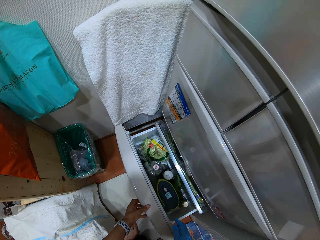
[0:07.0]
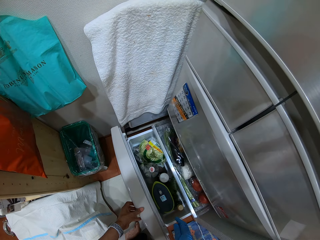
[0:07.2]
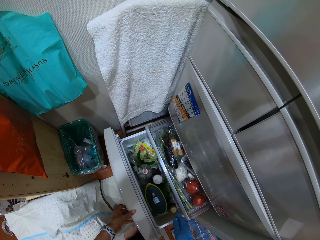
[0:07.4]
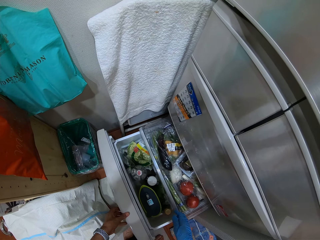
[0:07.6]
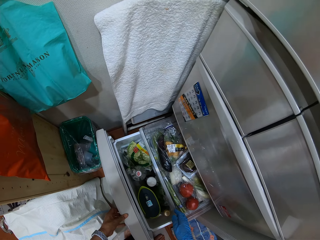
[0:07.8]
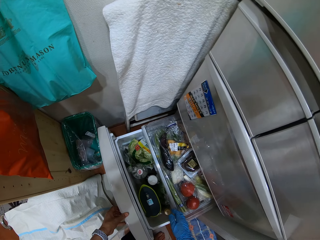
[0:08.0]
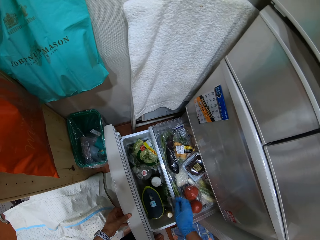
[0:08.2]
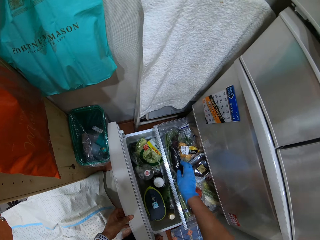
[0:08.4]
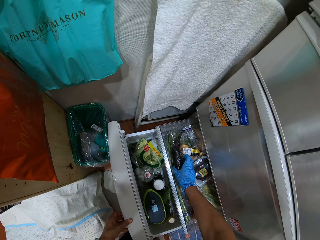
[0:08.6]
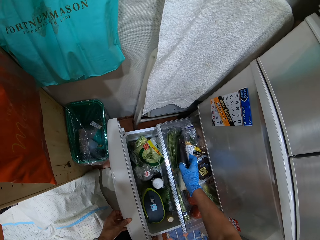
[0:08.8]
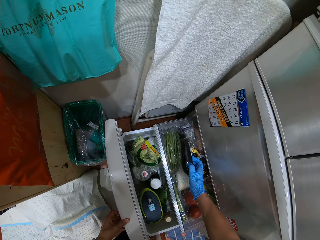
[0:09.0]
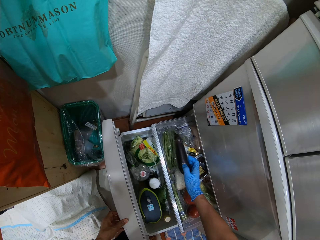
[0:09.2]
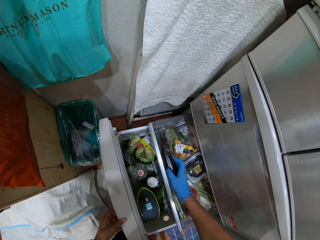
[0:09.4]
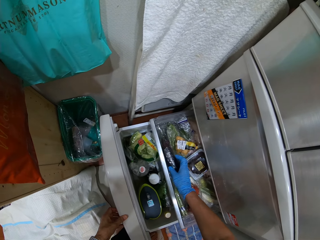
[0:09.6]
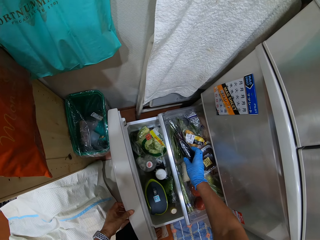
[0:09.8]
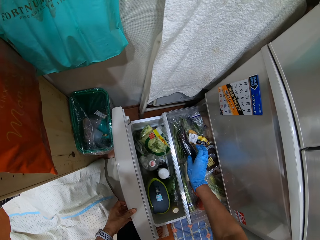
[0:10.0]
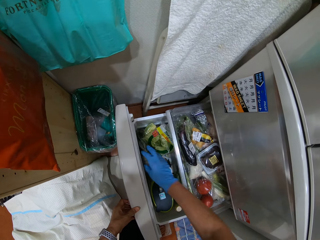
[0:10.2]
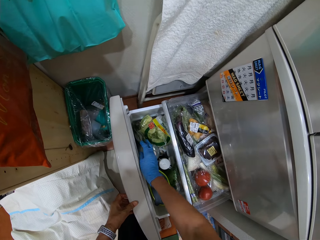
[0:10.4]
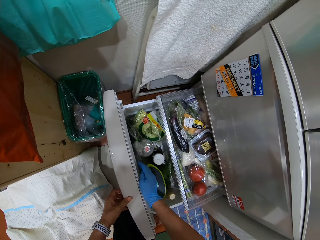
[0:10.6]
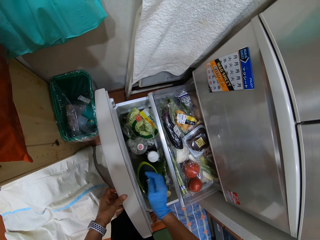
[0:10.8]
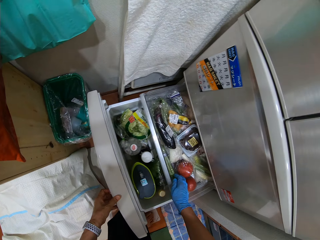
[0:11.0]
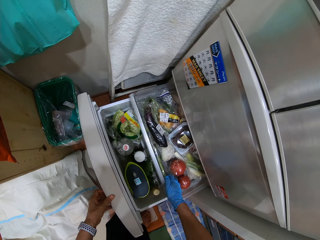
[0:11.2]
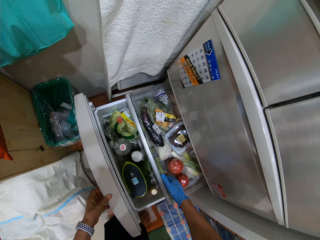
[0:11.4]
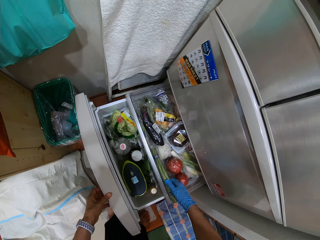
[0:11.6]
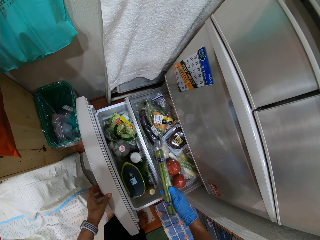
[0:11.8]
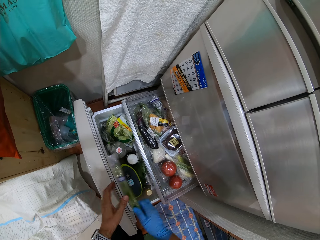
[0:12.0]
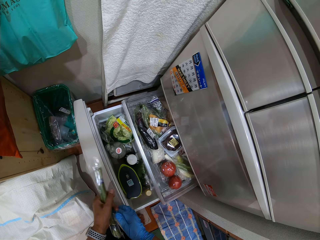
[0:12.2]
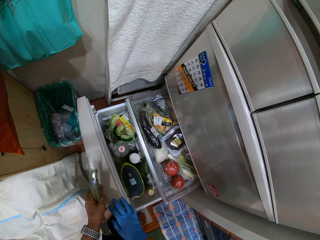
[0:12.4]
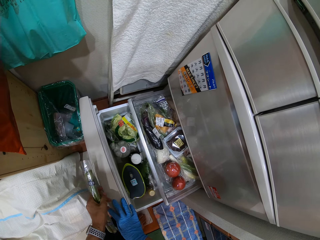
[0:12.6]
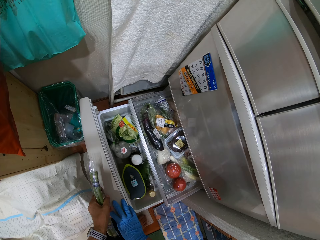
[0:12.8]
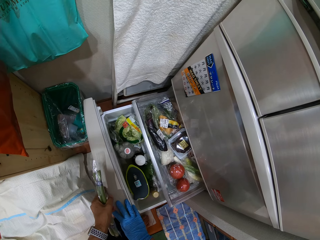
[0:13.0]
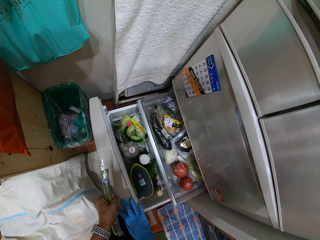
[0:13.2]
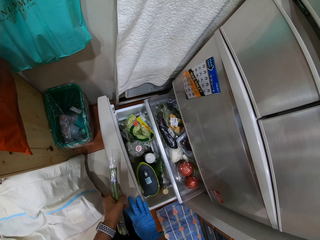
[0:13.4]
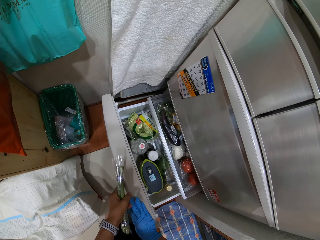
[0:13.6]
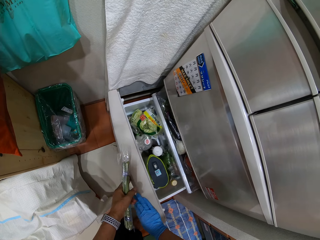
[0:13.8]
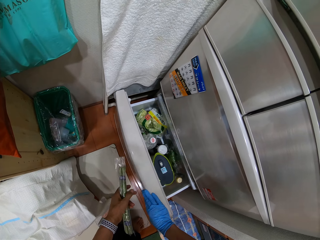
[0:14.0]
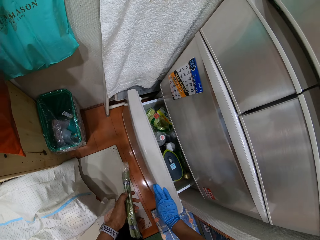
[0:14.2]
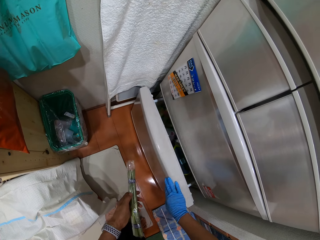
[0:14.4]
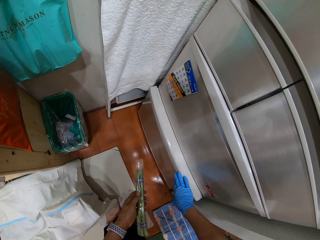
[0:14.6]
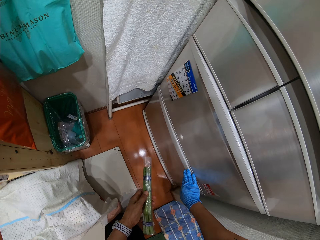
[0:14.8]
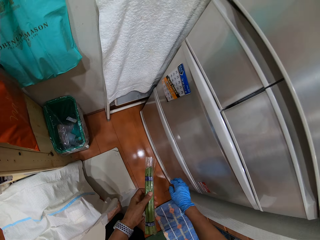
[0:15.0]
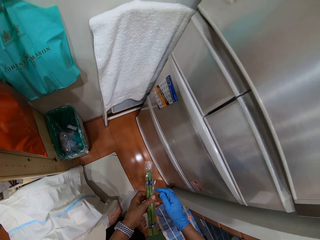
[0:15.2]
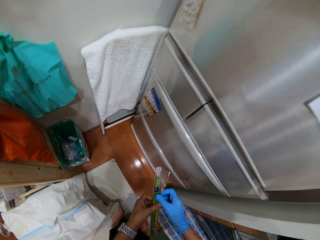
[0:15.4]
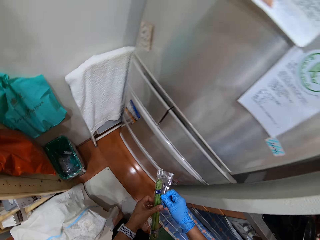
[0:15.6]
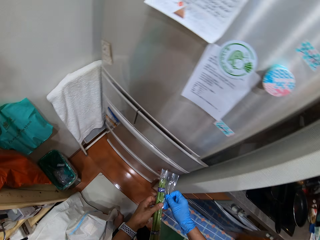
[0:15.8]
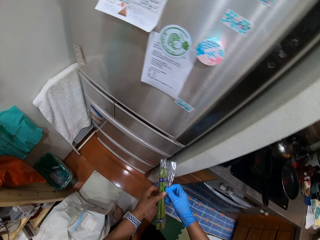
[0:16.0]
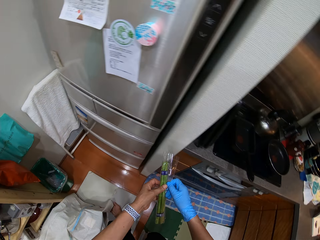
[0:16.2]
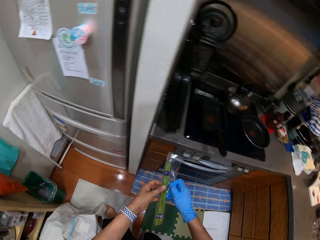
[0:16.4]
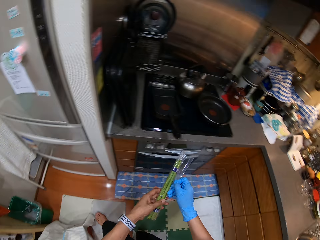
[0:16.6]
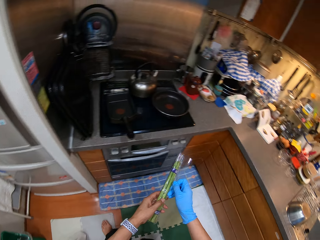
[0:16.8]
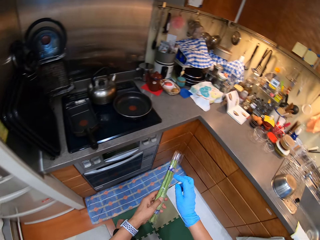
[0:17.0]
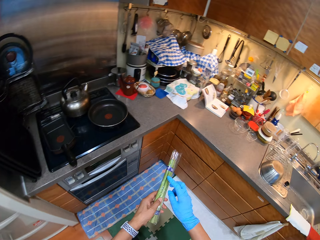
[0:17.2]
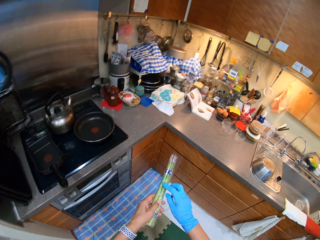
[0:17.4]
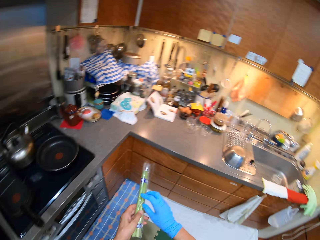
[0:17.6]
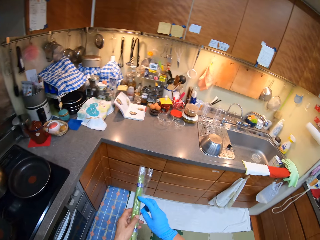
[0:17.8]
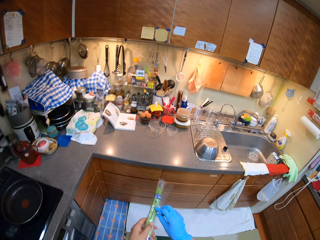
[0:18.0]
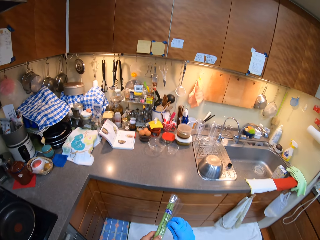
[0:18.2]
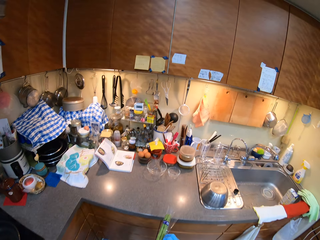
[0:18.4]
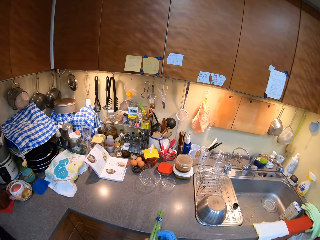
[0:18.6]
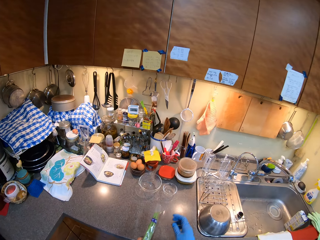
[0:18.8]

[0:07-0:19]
The camera wearer opens the drawer. They open the fridge. They look for a vegetable. They pick up the wrapped vegetables or asparagus. They close the drawer. They unwrap the vegetable.

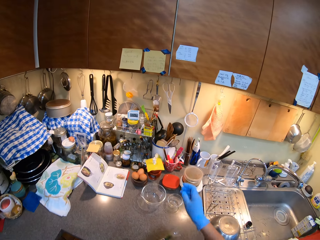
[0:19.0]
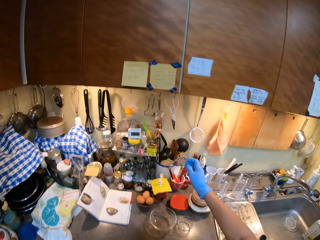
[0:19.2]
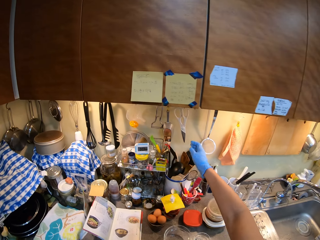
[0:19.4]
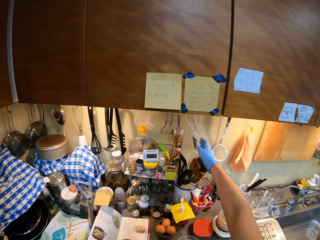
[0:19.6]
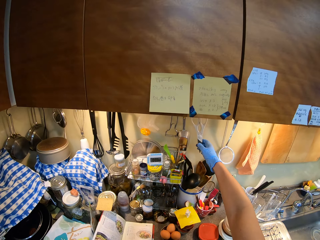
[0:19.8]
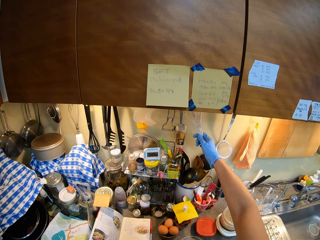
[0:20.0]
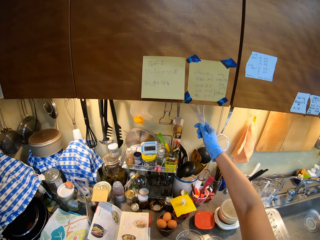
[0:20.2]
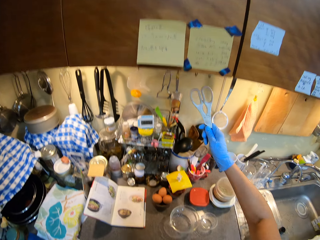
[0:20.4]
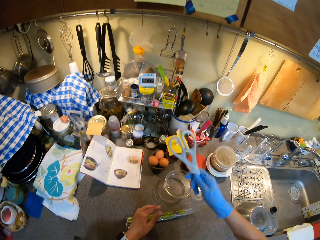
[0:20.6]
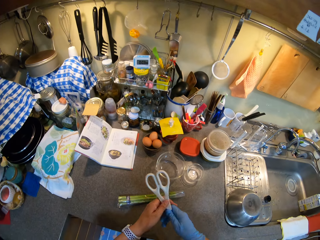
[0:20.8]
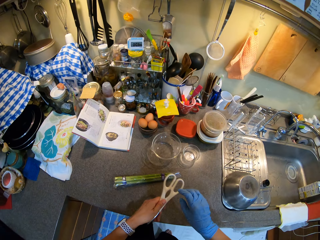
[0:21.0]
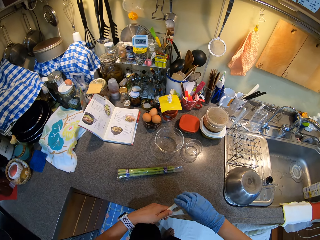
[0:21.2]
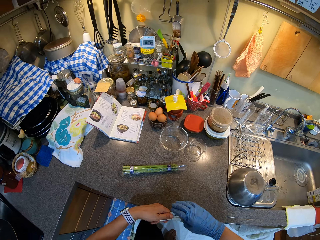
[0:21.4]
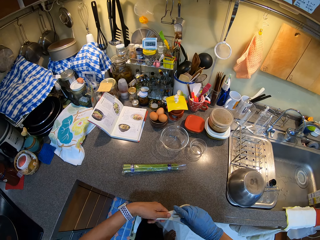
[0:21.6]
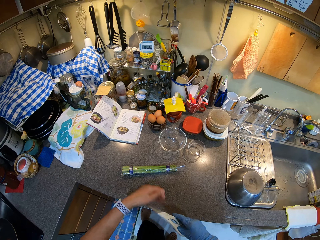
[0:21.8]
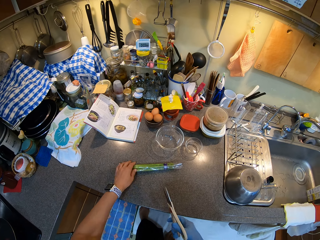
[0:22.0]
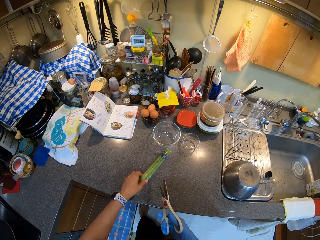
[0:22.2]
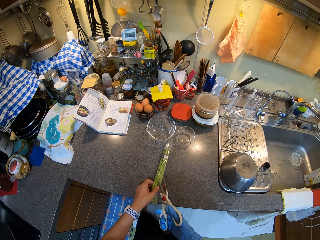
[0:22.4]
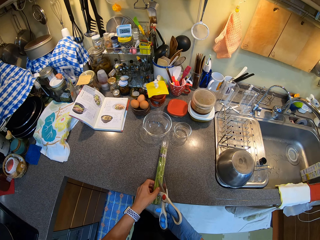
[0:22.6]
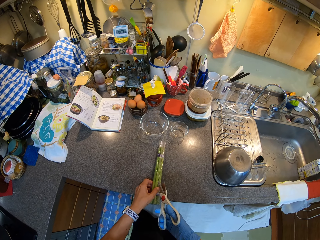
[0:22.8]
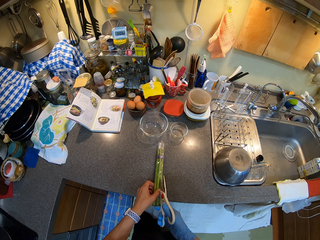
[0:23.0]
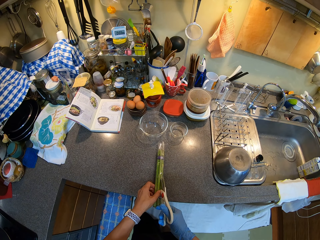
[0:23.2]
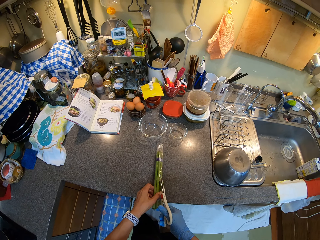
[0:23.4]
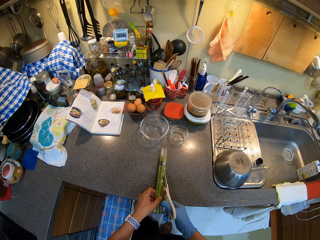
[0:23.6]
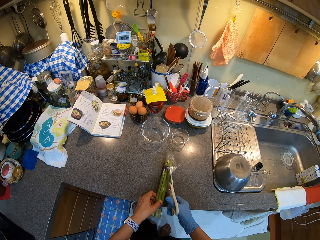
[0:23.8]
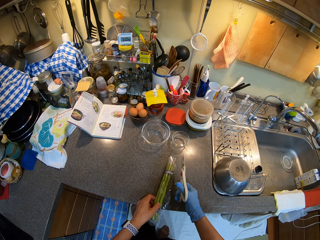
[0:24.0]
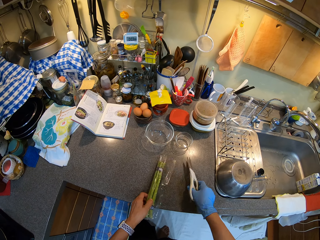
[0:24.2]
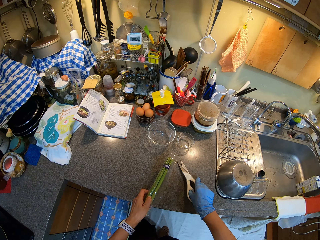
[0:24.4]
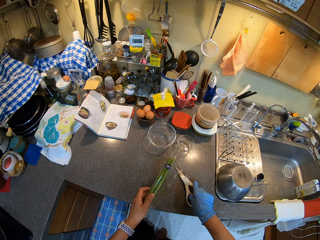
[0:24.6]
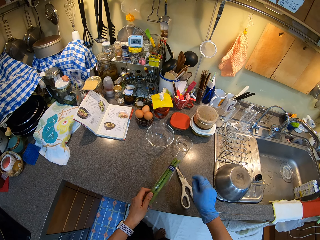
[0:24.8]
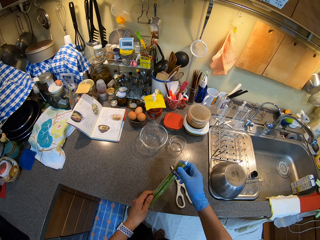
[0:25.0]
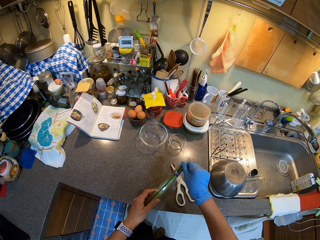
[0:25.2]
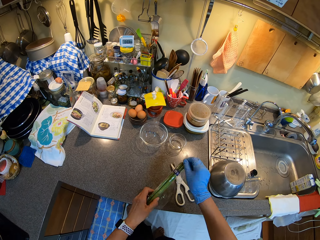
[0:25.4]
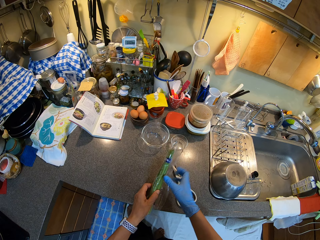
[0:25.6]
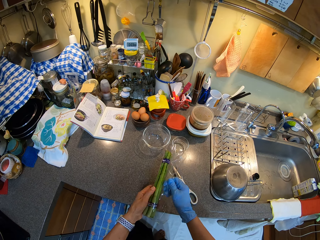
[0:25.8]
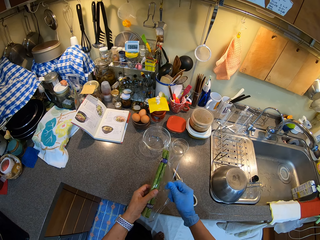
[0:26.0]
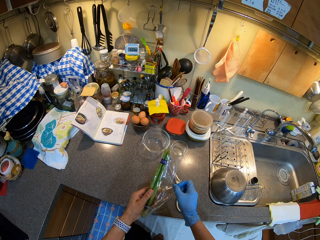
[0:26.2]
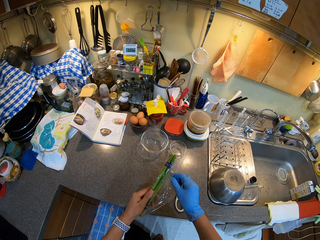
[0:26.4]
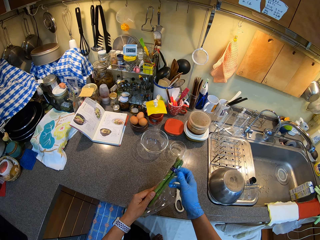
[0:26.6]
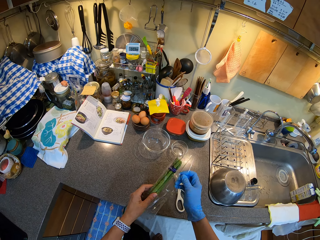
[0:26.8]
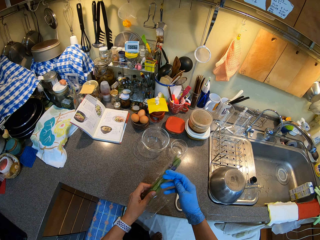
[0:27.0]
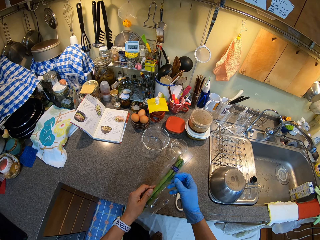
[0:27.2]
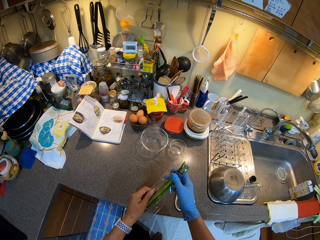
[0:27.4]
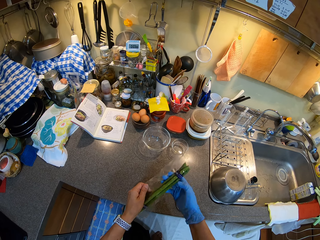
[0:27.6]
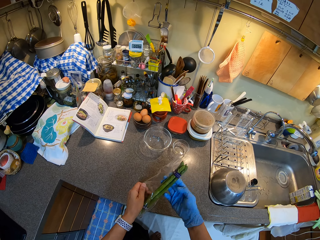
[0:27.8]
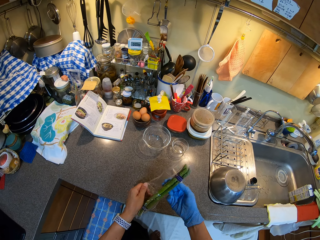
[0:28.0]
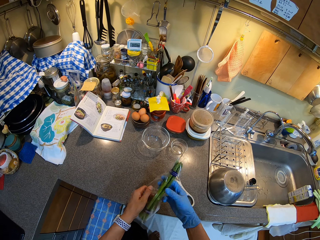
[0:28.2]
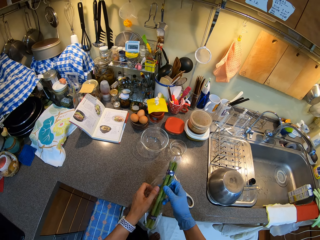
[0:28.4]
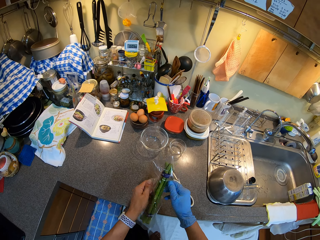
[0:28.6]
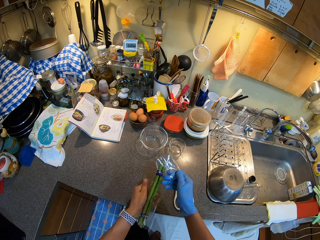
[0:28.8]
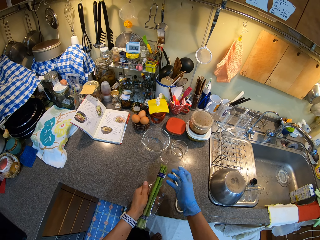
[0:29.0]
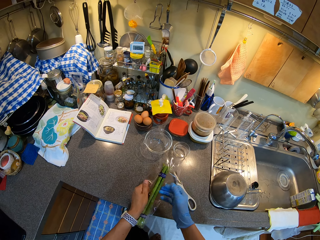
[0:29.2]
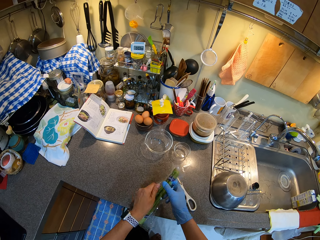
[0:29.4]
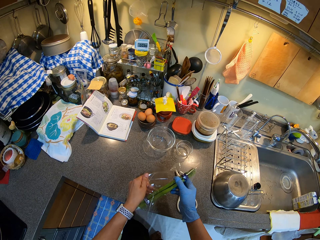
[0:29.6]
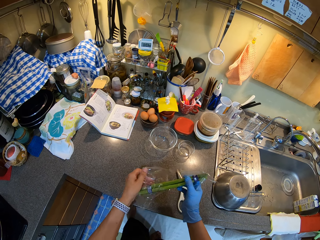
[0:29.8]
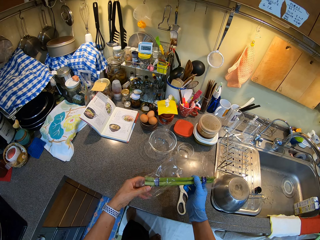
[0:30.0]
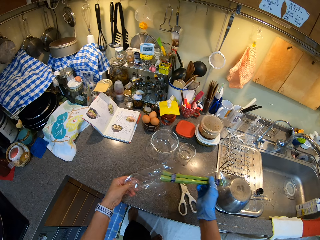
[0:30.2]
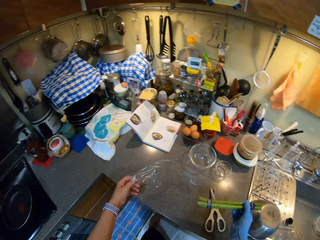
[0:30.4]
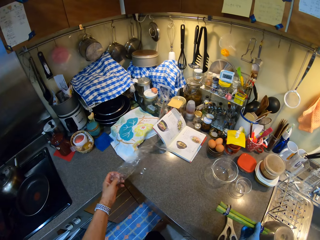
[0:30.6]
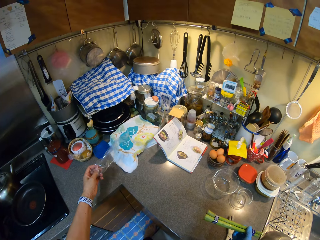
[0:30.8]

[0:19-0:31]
The camera wearer takes the scissors and cuts off the paper. They take the scissors again. They place the scissors on the counter top. They unwrap the asparagus.
